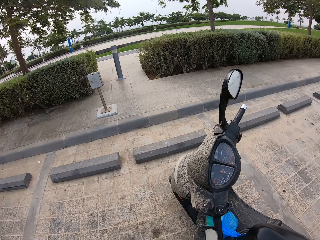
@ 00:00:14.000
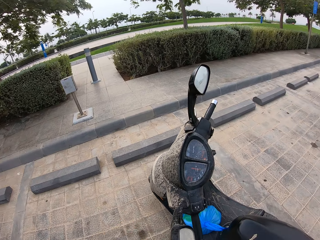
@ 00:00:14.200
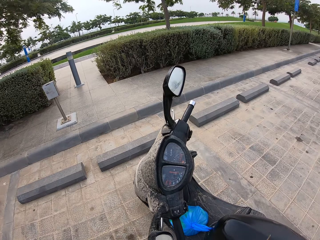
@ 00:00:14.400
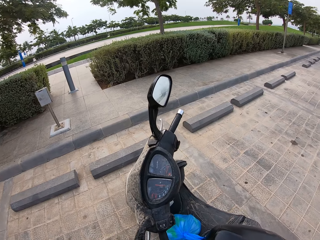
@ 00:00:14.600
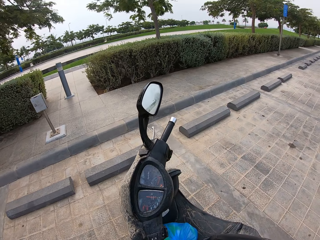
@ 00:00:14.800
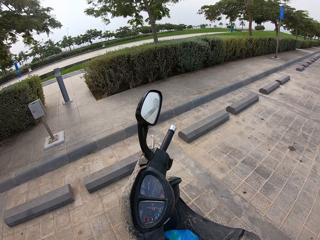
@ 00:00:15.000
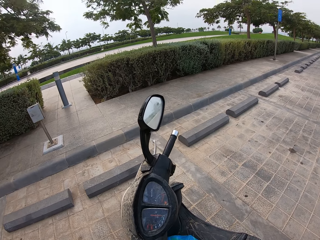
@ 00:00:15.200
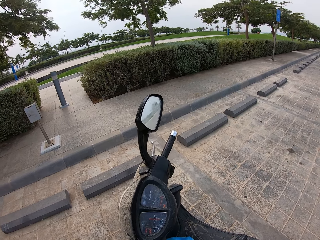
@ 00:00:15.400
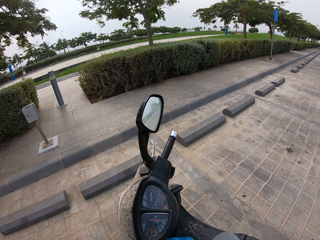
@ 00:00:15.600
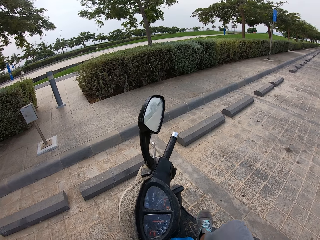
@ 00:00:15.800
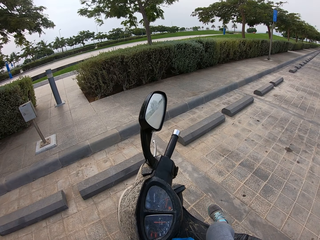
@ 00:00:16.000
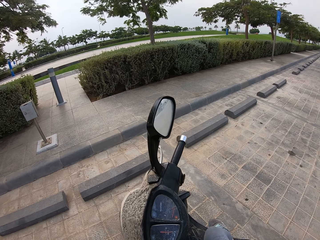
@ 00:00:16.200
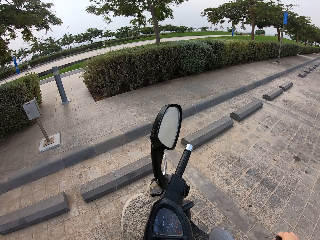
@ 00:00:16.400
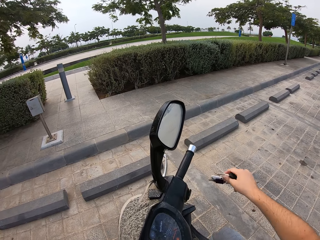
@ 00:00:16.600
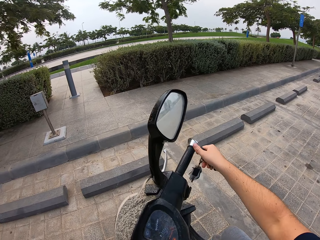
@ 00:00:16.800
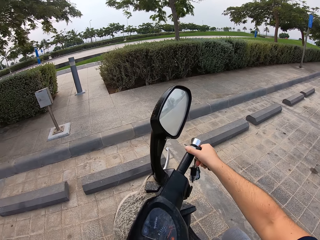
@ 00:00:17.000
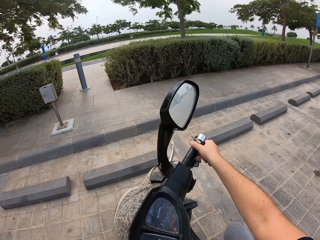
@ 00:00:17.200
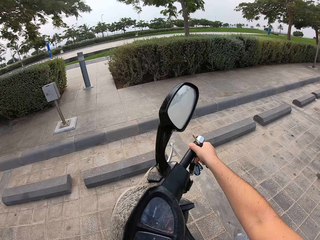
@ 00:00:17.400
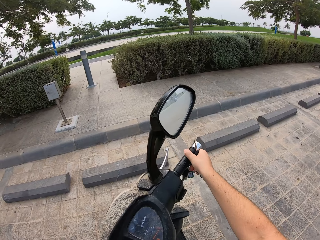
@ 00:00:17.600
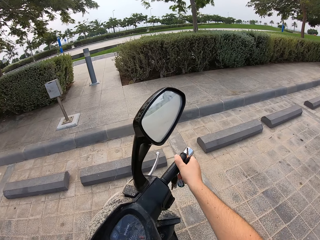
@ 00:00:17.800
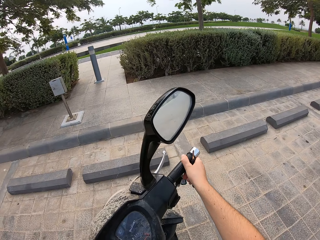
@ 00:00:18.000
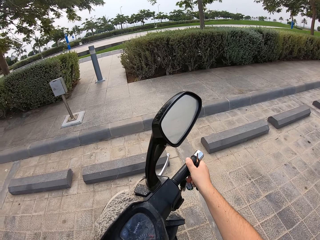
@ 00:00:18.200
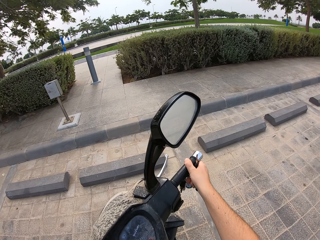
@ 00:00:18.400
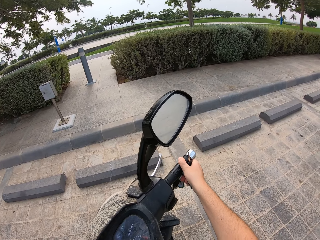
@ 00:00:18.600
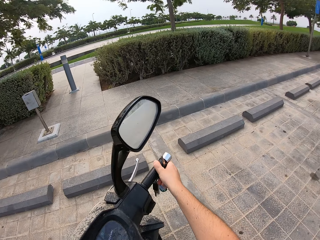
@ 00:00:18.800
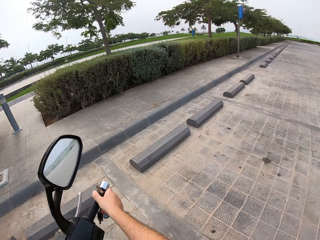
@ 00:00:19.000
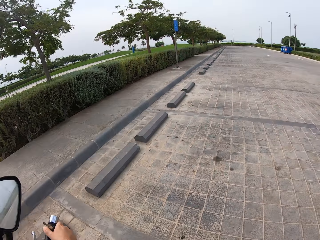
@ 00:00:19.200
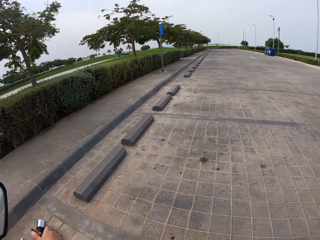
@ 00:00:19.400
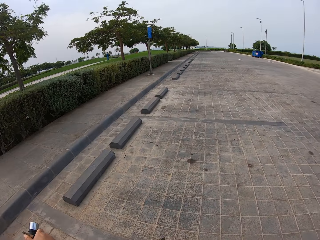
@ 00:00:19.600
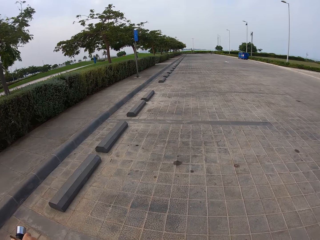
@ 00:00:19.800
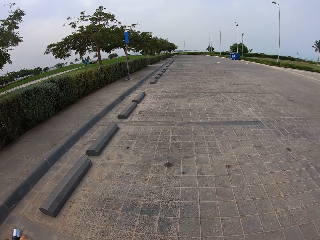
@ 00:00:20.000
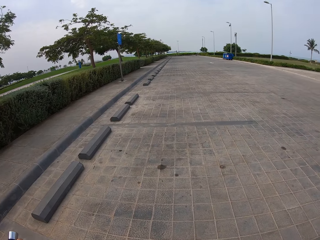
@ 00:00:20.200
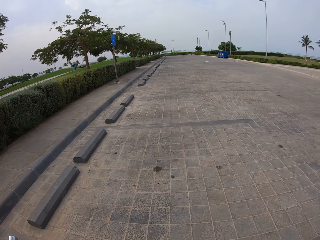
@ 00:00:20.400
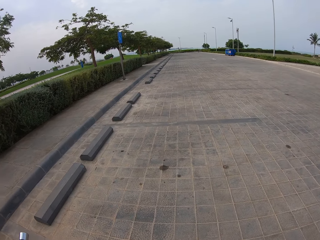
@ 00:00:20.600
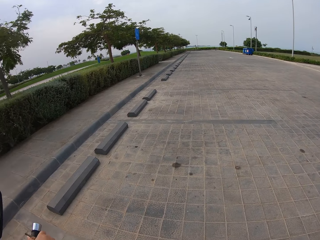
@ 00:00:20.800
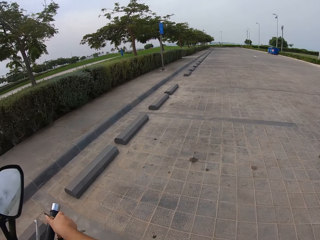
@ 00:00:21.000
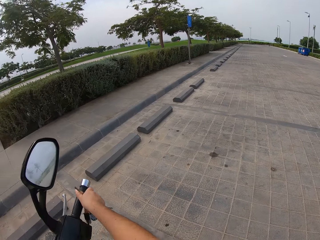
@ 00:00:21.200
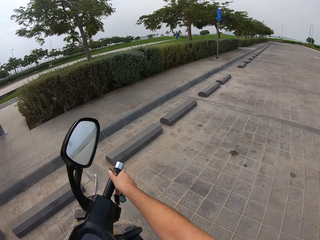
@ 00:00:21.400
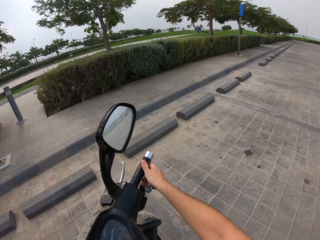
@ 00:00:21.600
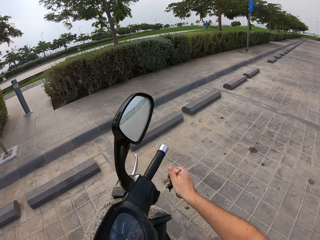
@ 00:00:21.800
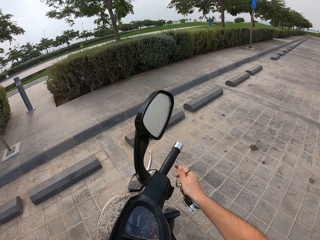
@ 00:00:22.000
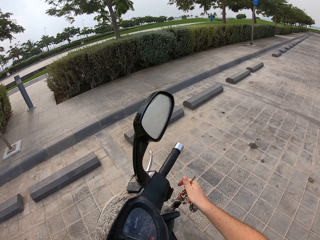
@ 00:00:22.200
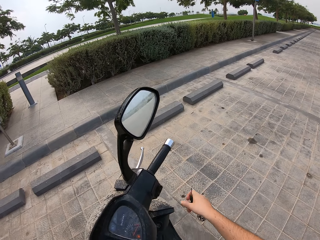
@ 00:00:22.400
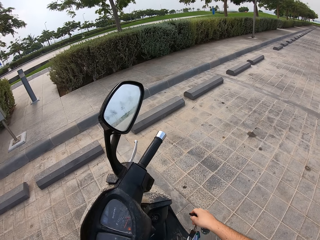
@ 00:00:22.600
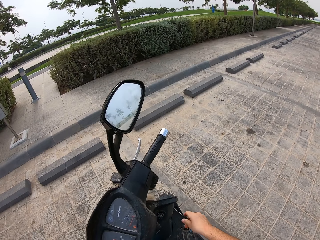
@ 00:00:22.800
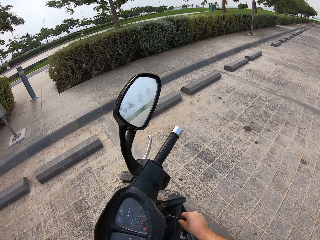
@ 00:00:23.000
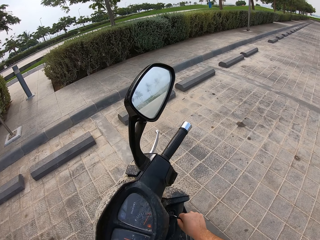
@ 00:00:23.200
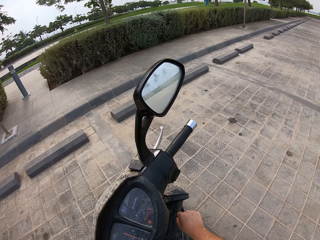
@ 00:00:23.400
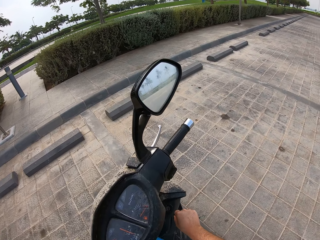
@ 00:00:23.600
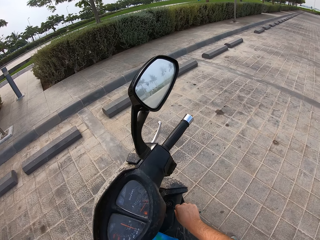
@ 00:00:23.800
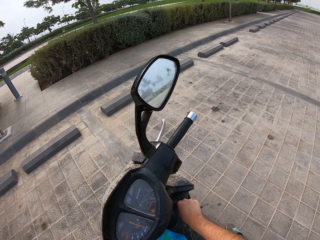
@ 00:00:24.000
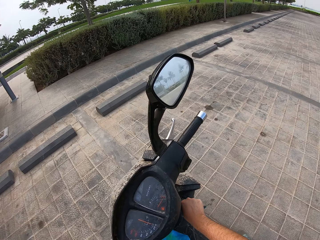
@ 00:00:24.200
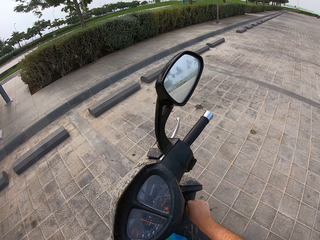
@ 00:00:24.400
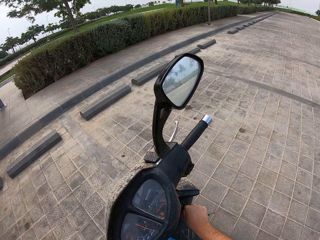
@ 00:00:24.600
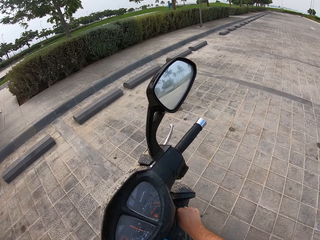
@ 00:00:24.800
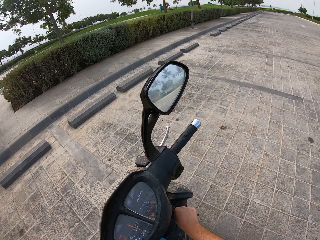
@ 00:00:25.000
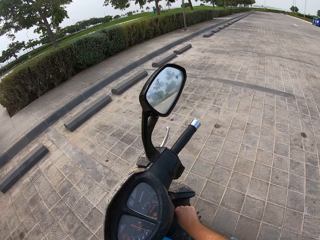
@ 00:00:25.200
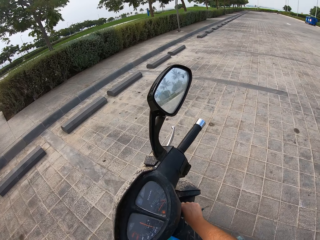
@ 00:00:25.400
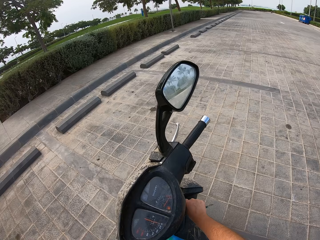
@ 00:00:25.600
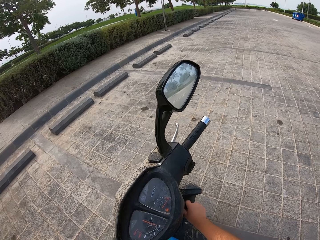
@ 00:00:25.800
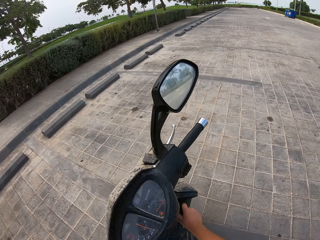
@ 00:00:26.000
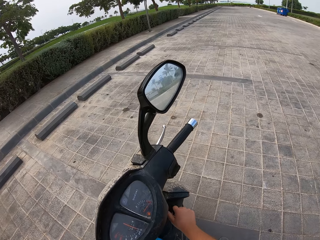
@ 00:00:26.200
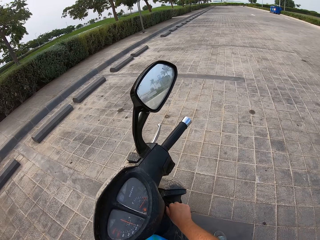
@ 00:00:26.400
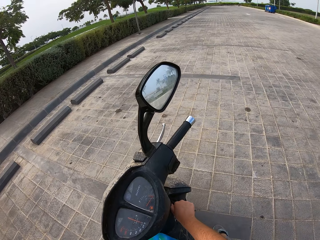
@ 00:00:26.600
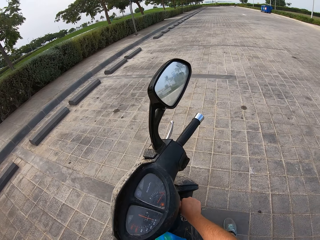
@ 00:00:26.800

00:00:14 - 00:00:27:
The camera wearer gets on the motorbike. They back up in reverse on the motorbike. They put the key in the ignition.

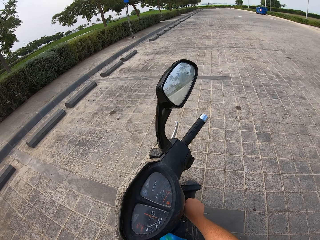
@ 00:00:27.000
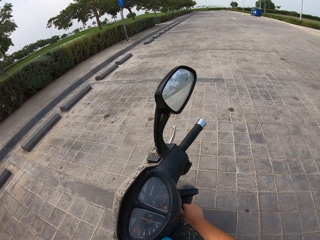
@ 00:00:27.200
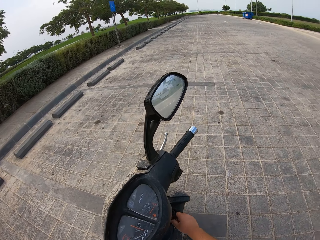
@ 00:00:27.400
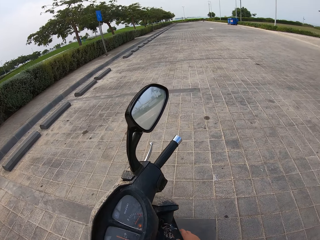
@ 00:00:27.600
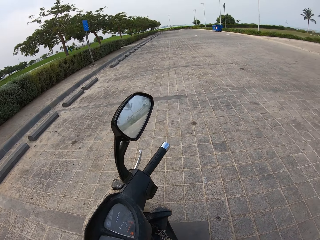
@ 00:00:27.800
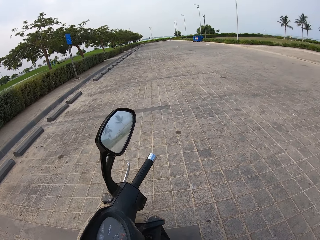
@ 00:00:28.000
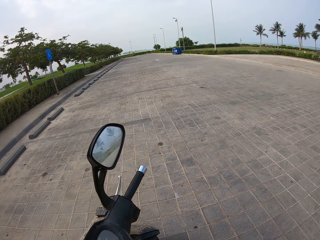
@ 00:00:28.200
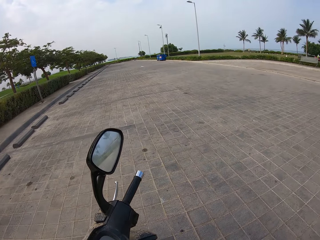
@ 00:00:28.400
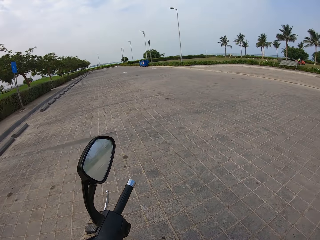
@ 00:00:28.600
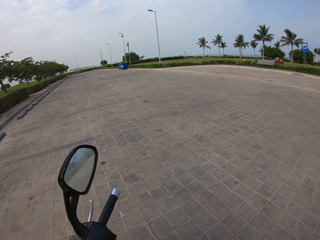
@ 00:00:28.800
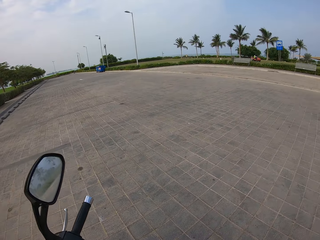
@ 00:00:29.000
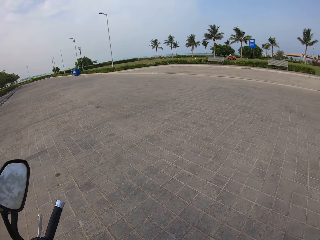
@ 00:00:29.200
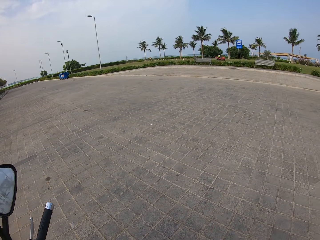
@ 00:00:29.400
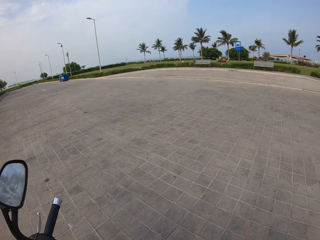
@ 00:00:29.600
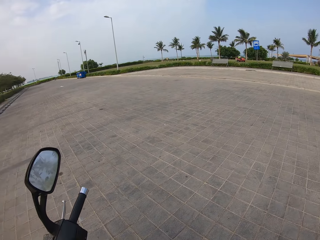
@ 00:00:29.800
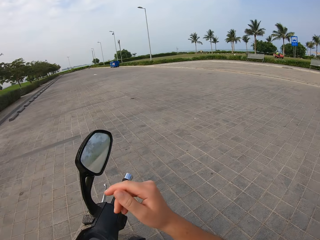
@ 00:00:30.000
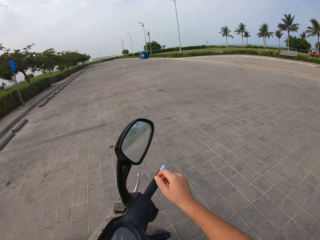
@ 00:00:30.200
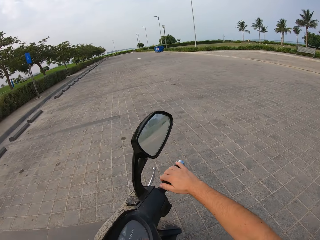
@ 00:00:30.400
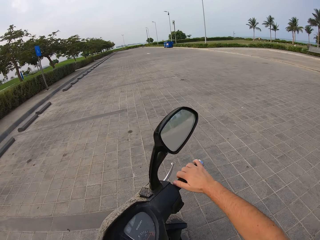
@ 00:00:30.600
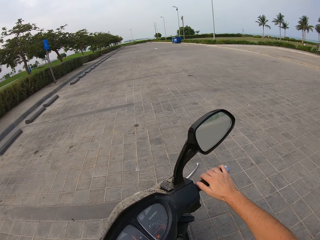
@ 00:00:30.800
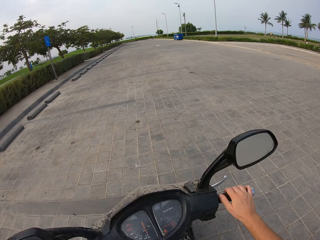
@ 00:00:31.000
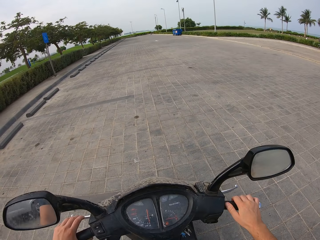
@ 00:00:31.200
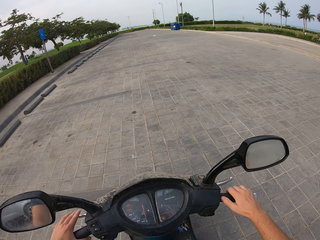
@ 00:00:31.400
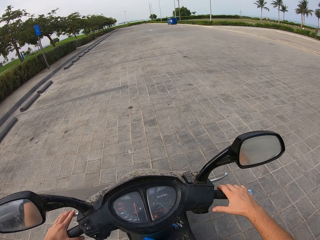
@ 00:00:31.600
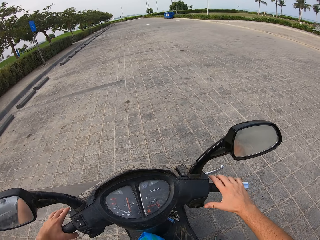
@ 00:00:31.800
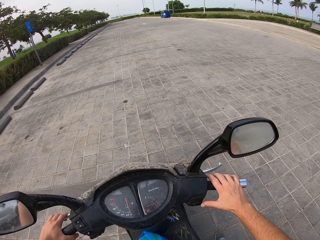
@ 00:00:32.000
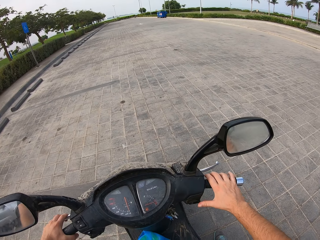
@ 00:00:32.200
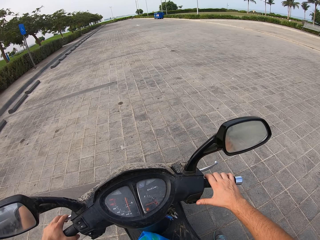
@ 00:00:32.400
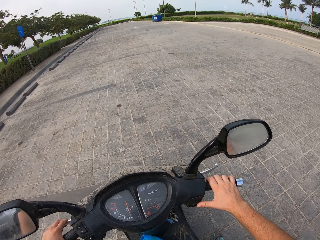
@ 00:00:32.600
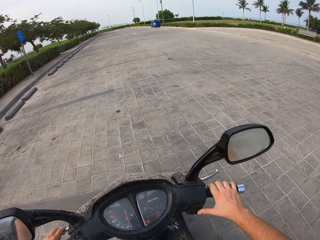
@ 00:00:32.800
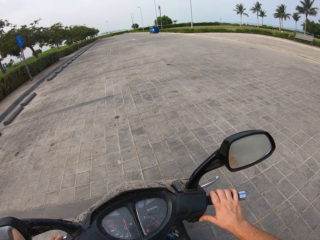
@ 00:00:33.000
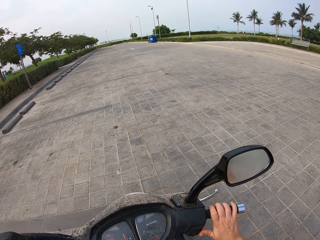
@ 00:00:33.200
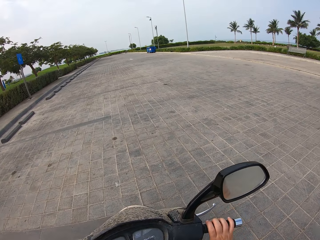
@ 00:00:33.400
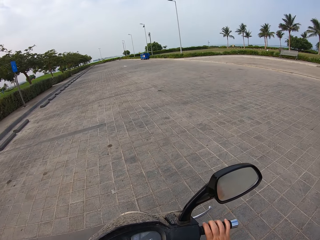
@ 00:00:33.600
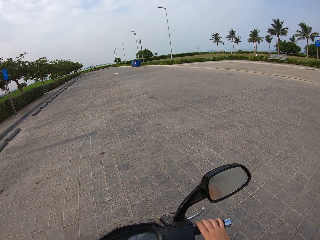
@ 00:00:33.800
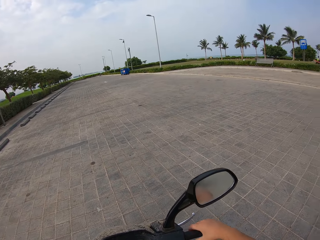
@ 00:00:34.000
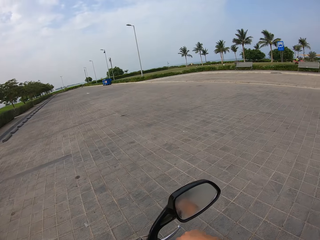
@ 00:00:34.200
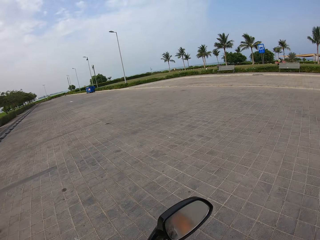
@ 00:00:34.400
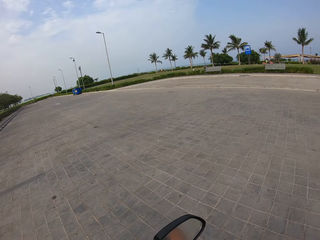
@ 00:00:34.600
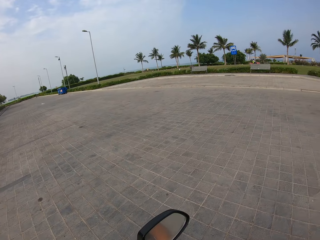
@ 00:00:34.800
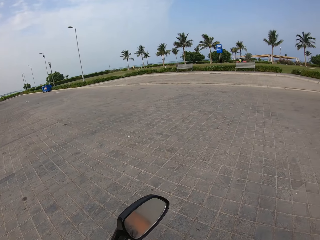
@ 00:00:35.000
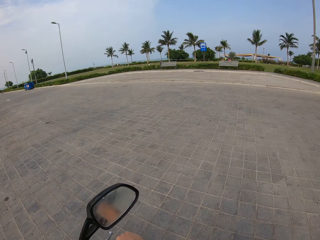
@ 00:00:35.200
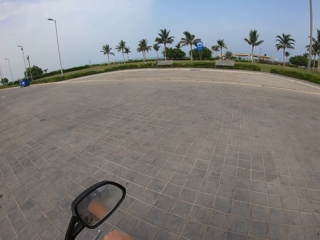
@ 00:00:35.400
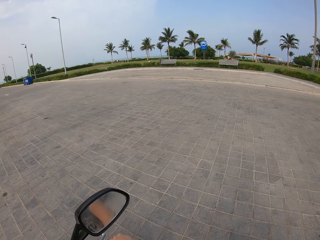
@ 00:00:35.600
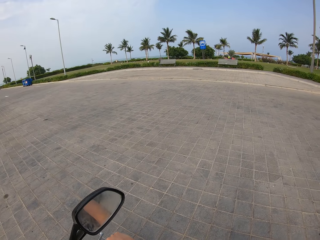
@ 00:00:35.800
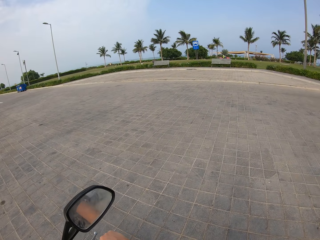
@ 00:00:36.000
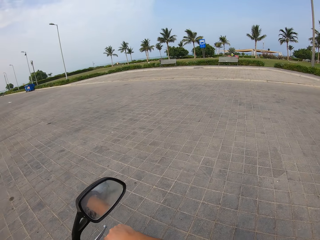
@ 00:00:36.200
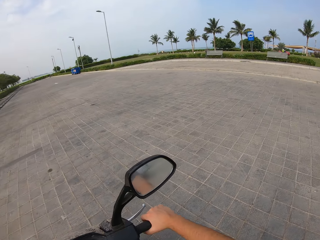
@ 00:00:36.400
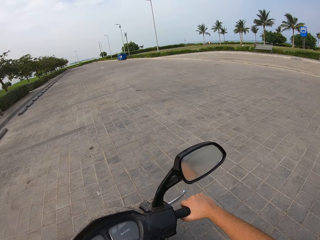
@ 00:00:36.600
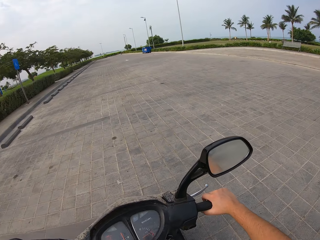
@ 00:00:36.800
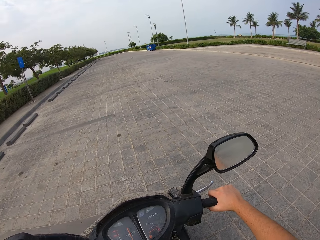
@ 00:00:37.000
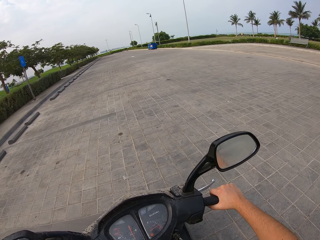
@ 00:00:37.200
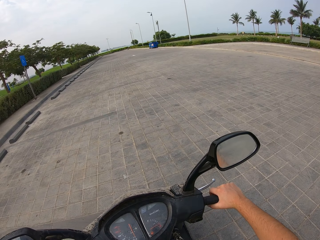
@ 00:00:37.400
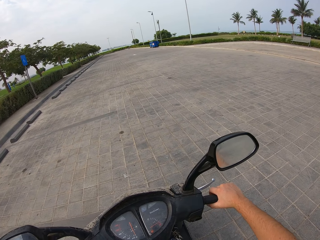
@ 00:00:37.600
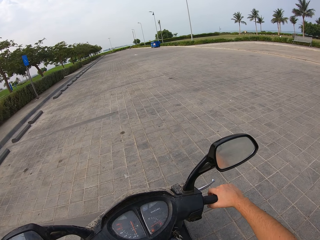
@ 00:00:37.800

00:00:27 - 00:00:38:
The camera wearer turns on a motorcycle.
